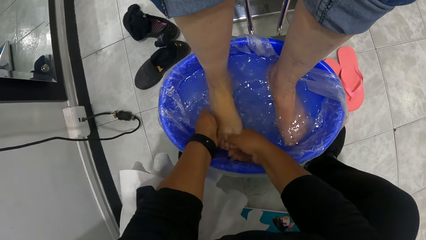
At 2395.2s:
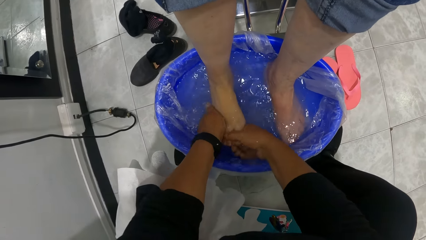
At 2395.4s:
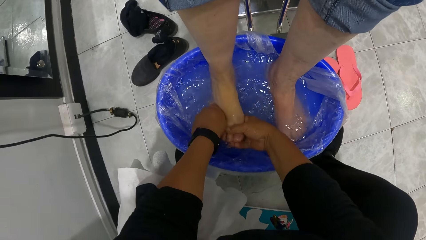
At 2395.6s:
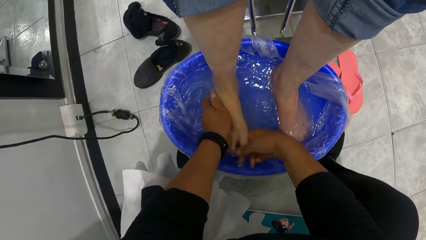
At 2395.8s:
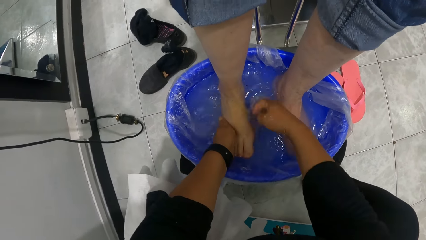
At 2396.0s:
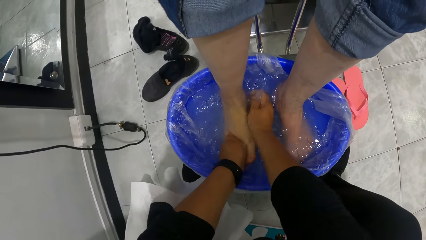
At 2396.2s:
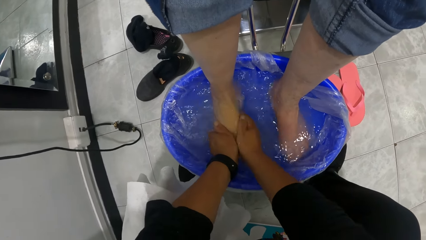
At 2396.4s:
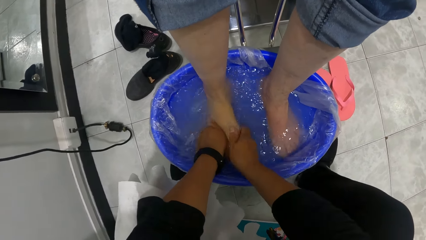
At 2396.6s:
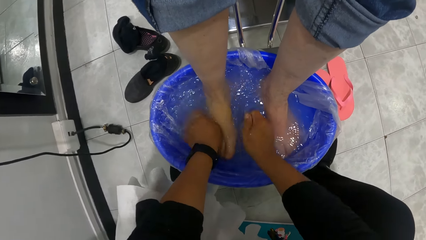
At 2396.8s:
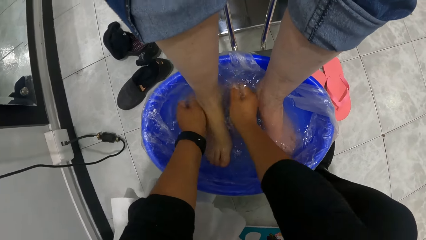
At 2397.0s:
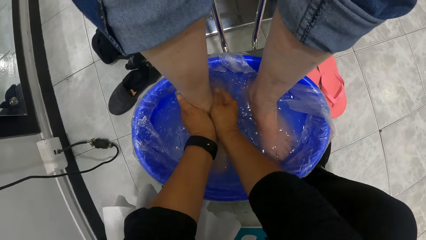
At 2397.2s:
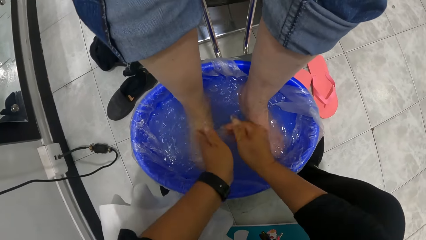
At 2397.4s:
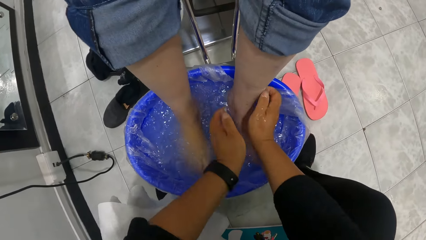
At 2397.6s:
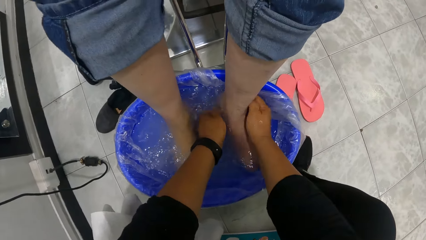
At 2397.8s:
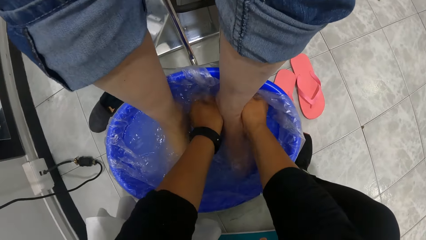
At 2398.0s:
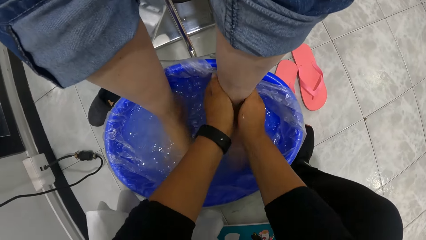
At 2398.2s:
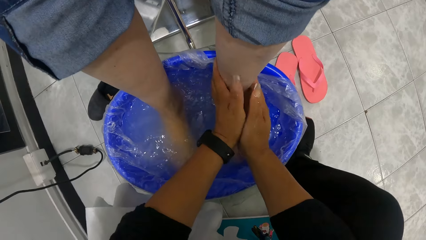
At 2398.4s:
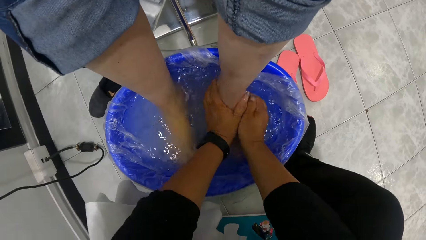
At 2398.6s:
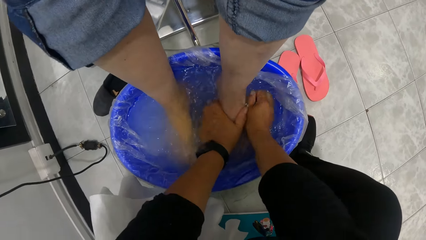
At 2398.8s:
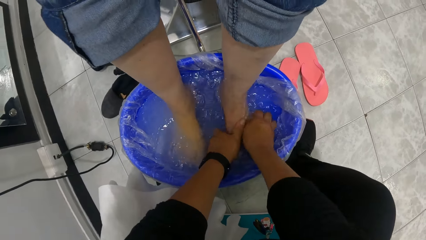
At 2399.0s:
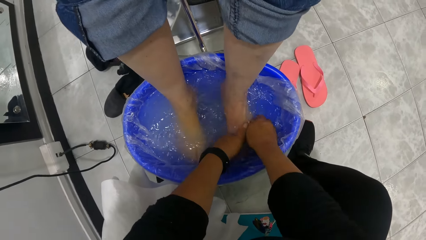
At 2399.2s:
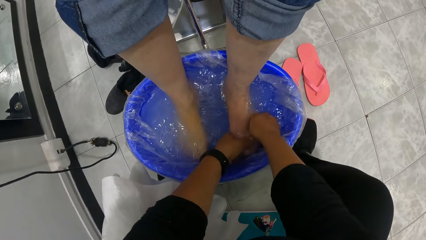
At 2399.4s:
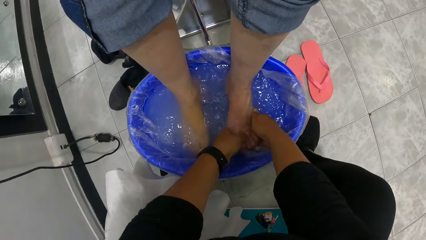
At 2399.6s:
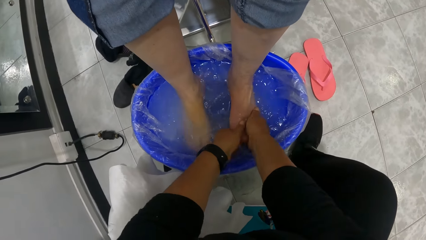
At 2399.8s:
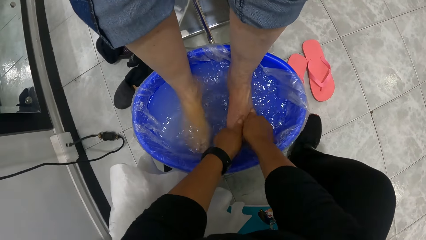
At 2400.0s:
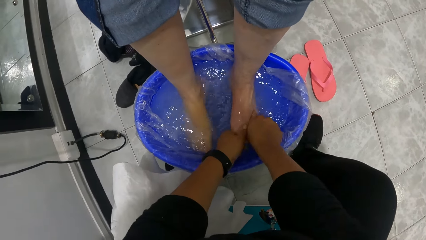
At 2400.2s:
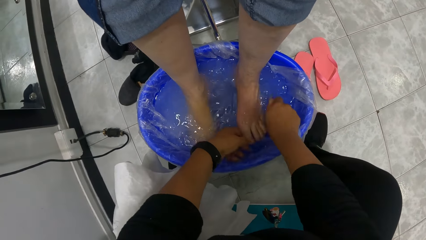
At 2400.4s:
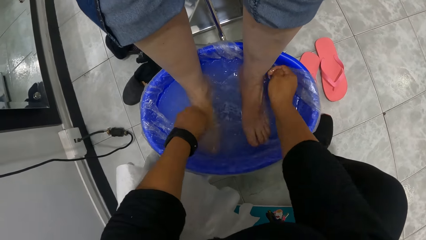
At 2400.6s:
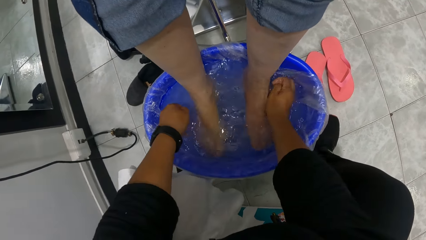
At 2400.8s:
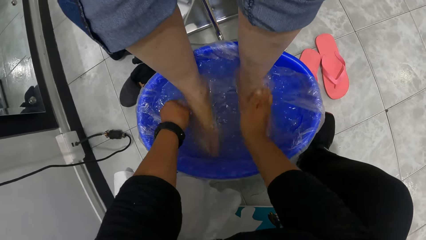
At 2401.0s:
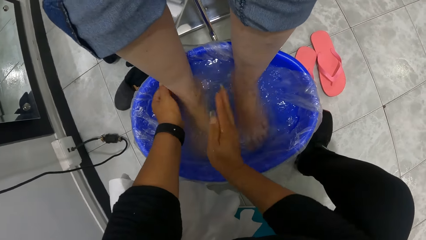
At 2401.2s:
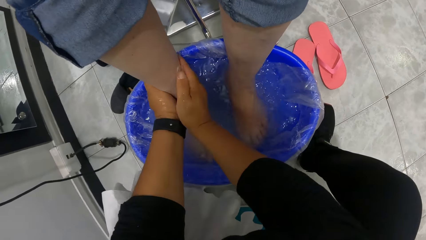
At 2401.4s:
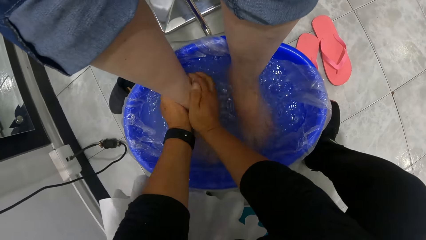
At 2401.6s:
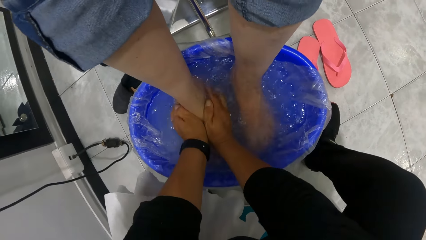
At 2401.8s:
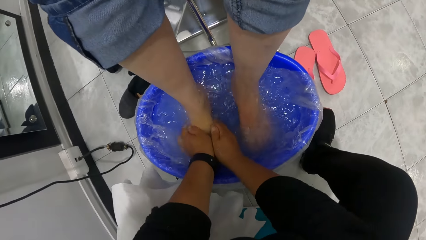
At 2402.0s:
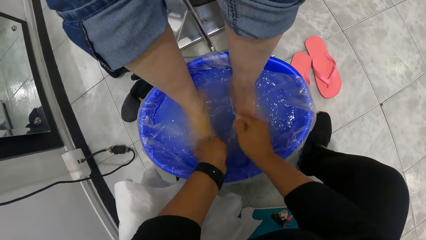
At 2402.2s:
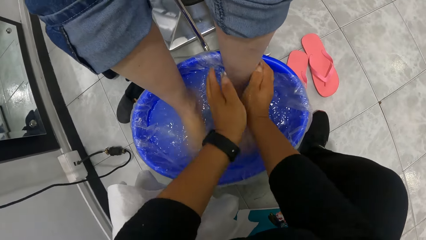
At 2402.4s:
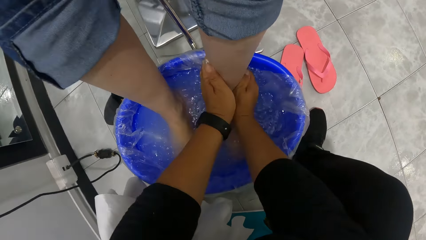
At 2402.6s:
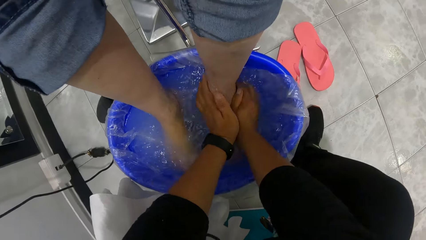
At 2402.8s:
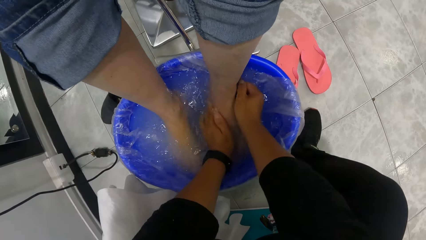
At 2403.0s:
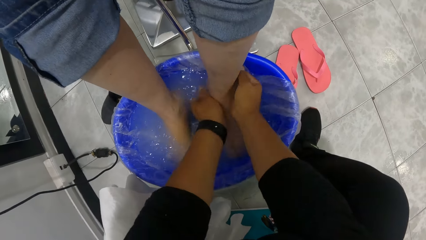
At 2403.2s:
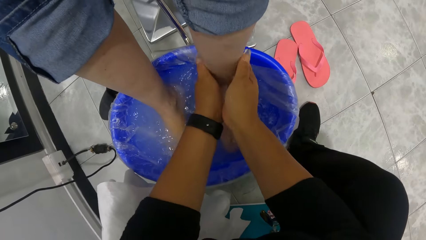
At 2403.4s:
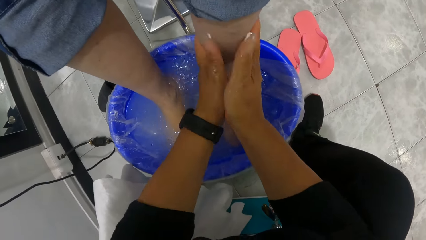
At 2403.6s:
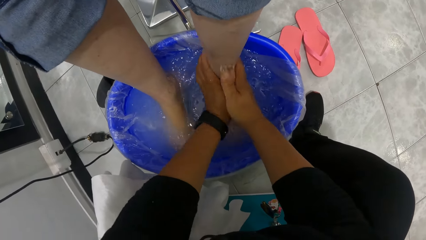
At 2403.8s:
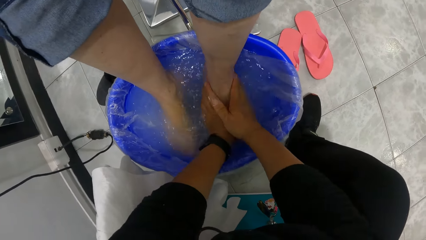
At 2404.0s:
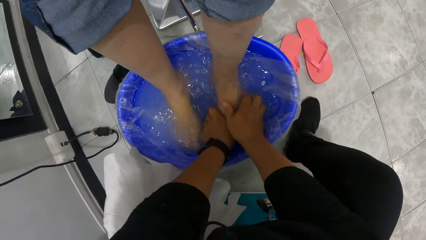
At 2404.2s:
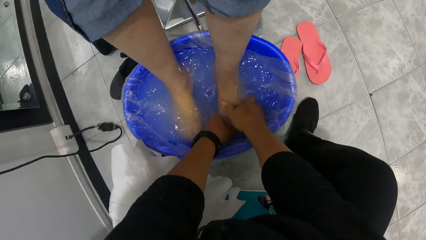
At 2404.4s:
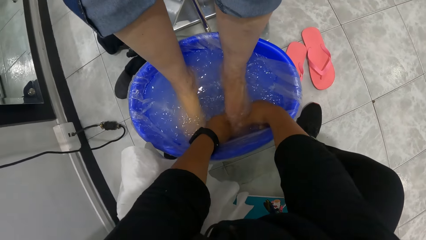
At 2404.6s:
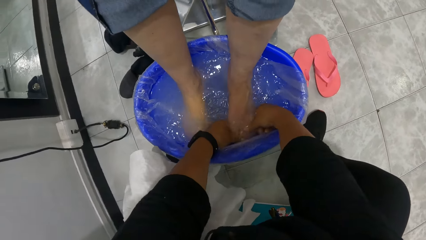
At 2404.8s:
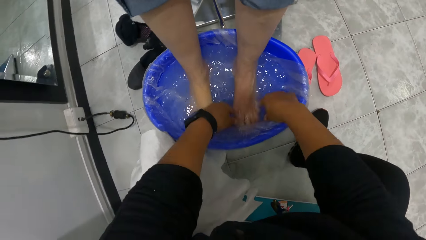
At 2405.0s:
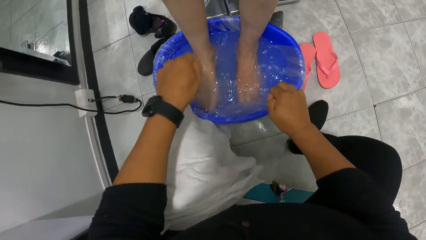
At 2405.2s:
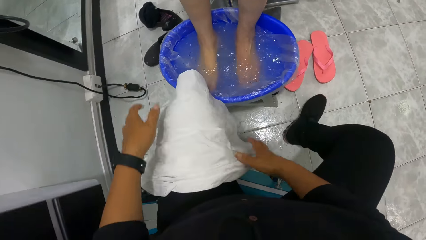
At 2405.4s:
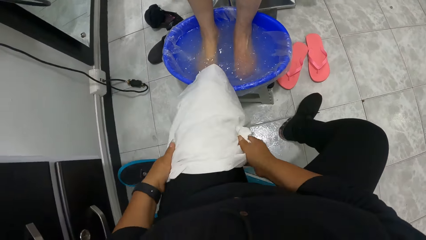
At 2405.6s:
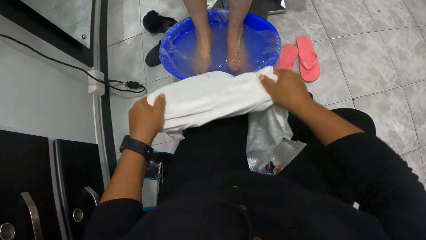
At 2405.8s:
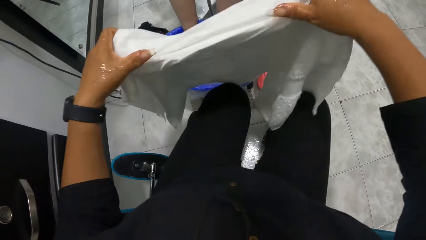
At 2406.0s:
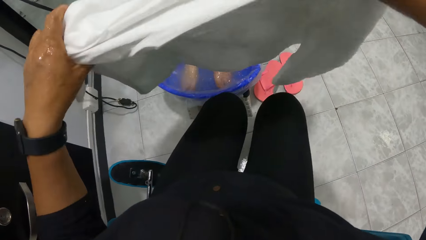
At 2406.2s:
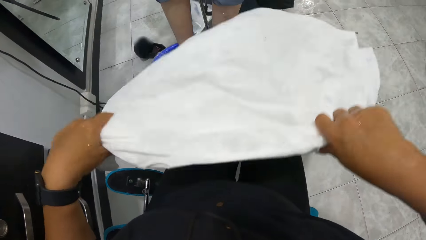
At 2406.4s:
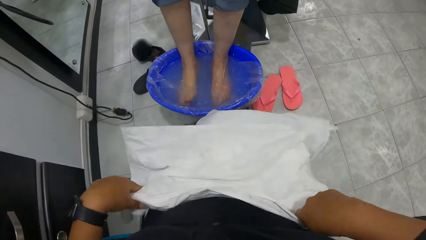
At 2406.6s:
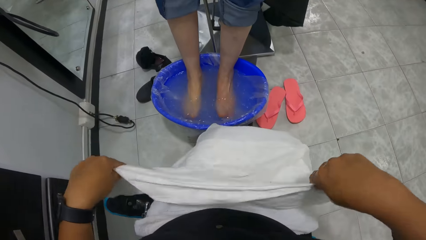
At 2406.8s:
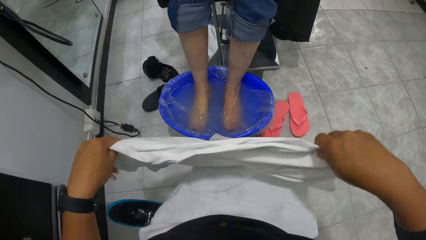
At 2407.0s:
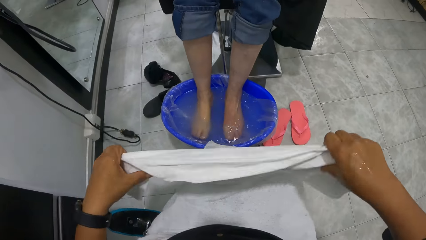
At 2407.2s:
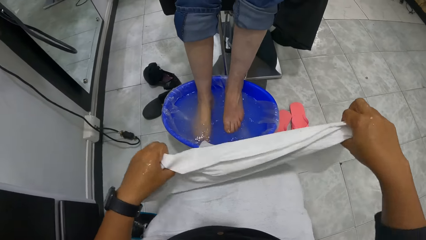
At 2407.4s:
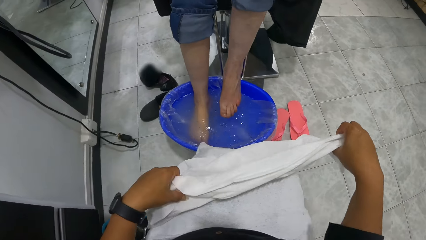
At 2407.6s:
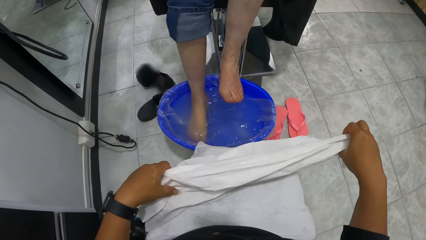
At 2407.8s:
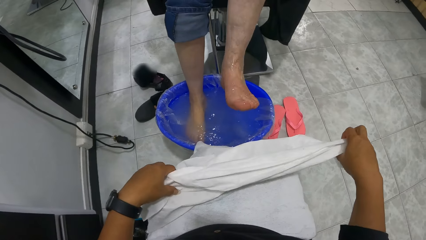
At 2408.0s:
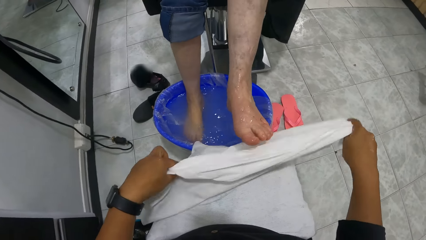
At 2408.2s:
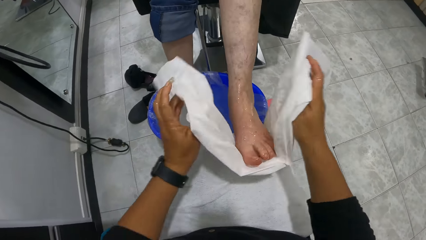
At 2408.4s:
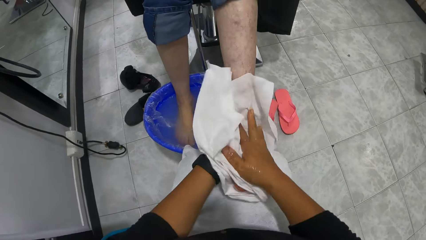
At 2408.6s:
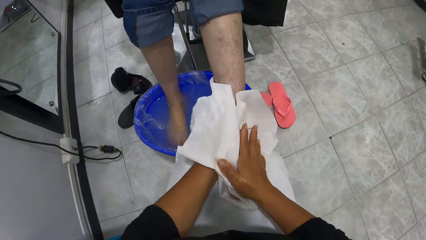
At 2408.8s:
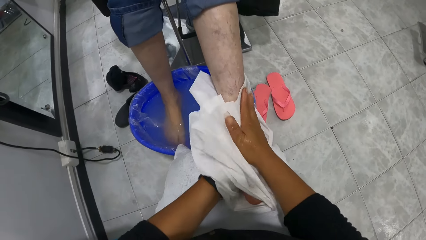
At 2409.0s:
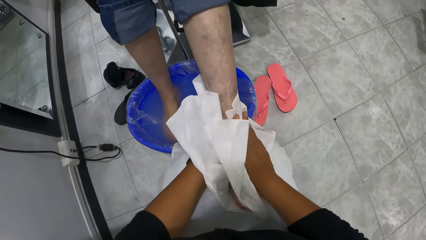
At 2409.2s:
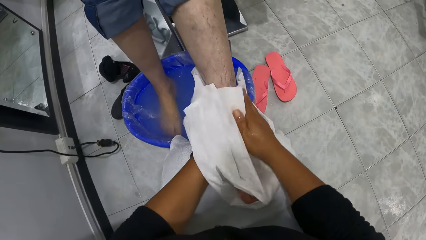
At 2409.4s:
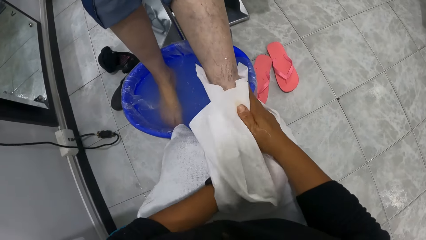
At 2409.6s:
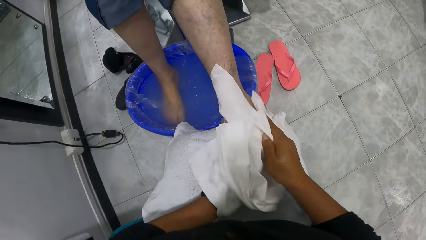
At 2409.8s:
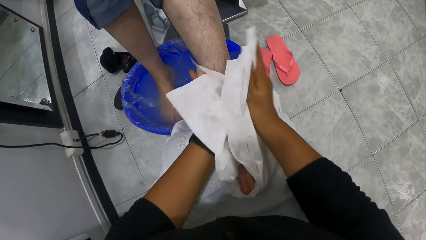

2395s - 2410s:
The camera wearer massages the woman's left foot in the bowl of water on the salon floor with both her hands. She massages the woman's right foot in the bowl of water on the salon floor with both her hands. She massages the woman's left foot in the bowl of water on the salon floor with both her hands. She picks up a towel from her thigh with both her hands, and places the towel on her thighs with both her hands. The woman removes her leg in the water. The woman places her left leg on the towel on the camera wearer's thigh. The camera wearer cleans the woman's left leg with the towel in her hands. She dries the woman's leg with the towel.
